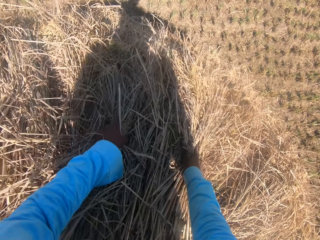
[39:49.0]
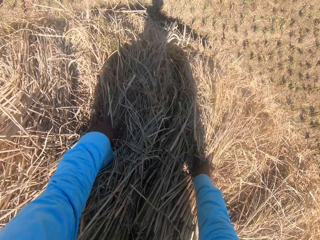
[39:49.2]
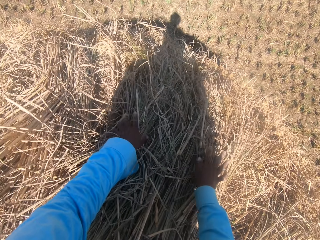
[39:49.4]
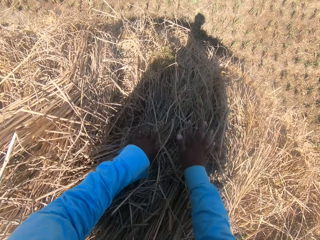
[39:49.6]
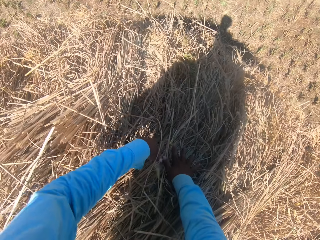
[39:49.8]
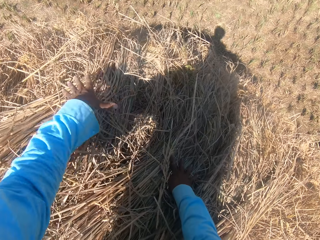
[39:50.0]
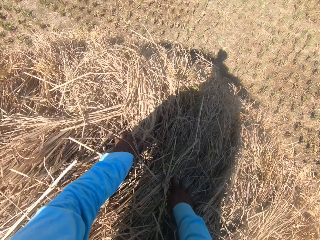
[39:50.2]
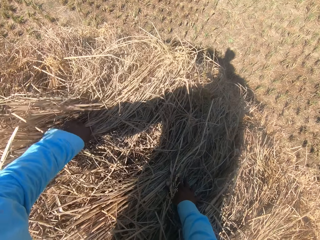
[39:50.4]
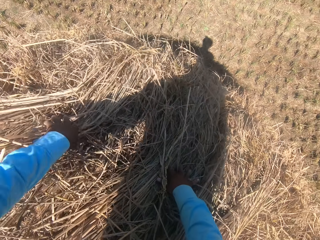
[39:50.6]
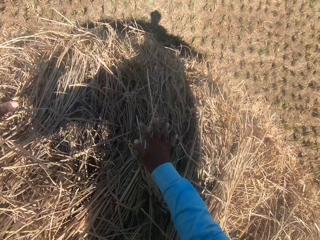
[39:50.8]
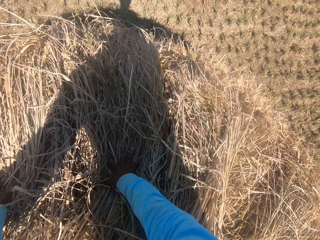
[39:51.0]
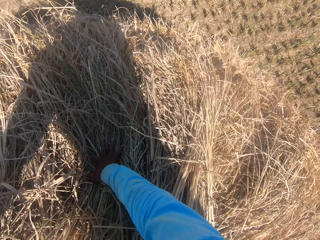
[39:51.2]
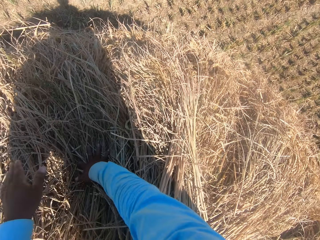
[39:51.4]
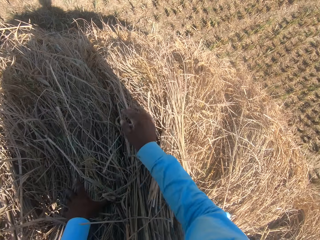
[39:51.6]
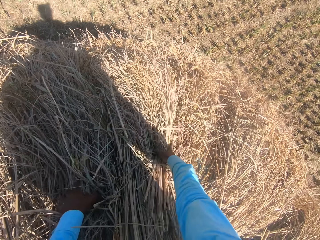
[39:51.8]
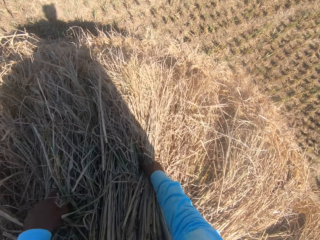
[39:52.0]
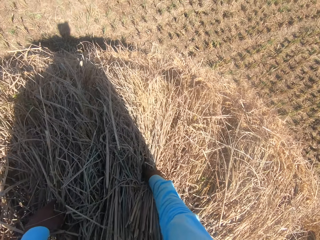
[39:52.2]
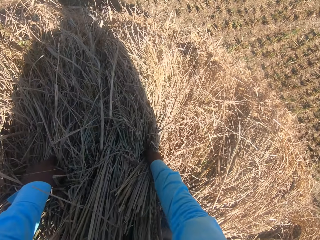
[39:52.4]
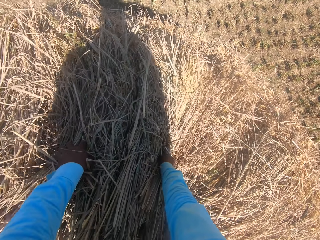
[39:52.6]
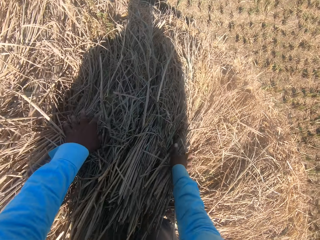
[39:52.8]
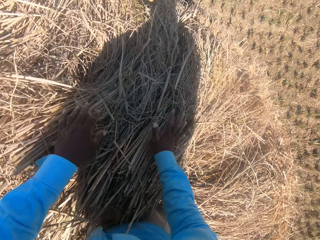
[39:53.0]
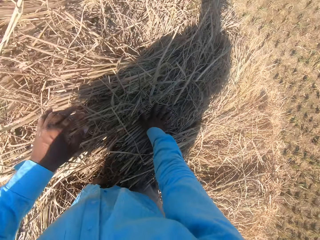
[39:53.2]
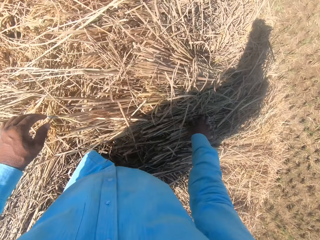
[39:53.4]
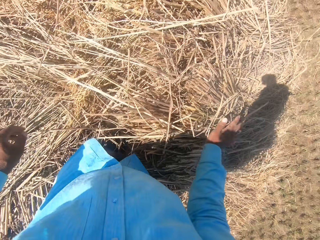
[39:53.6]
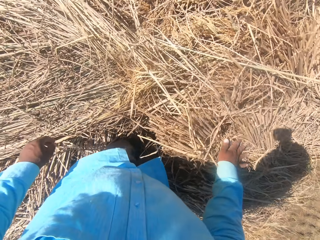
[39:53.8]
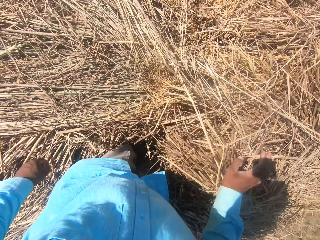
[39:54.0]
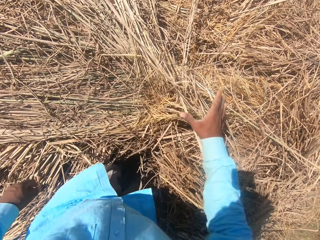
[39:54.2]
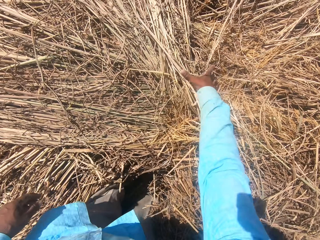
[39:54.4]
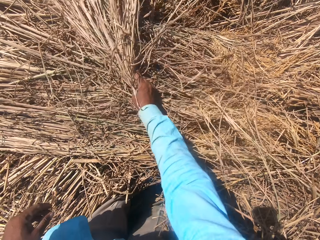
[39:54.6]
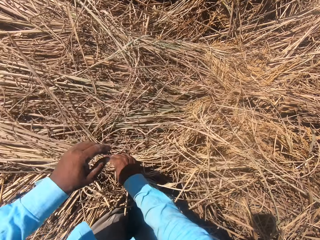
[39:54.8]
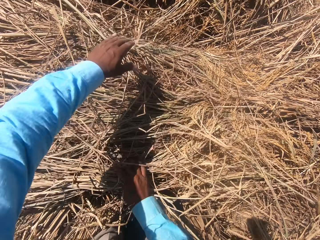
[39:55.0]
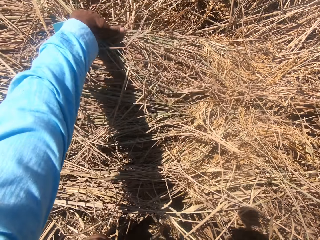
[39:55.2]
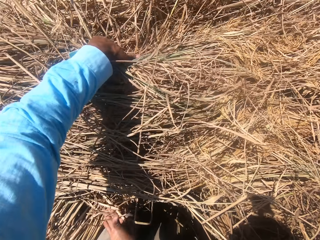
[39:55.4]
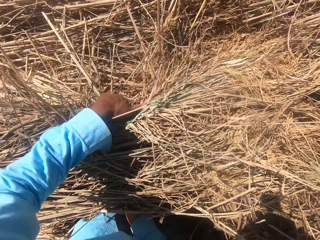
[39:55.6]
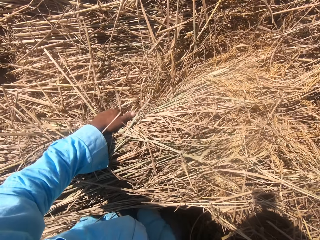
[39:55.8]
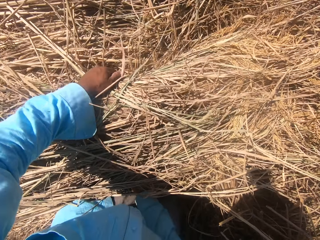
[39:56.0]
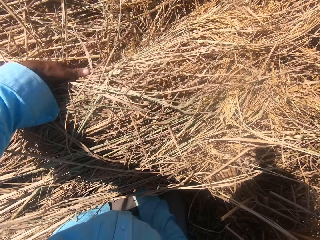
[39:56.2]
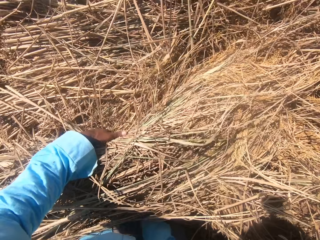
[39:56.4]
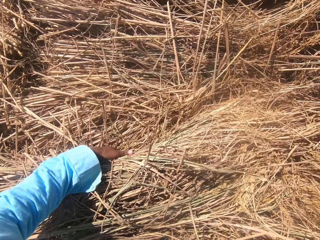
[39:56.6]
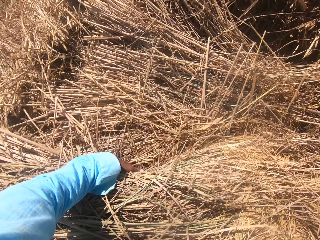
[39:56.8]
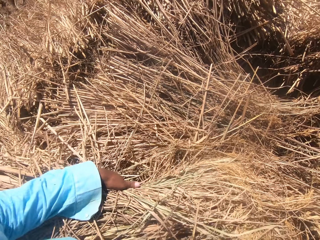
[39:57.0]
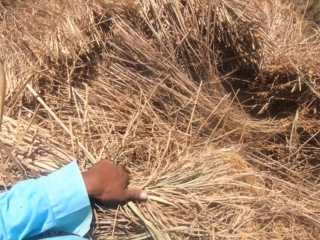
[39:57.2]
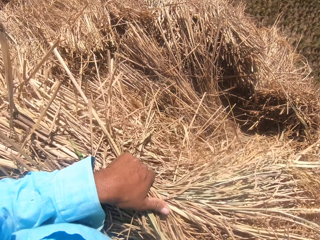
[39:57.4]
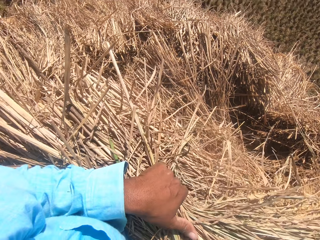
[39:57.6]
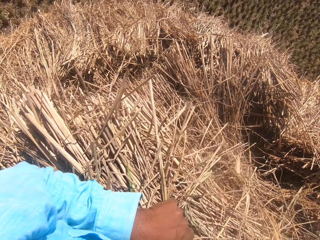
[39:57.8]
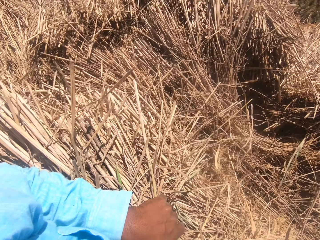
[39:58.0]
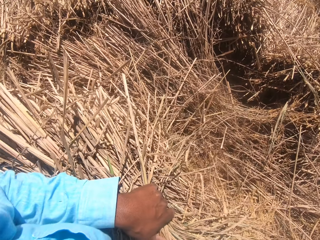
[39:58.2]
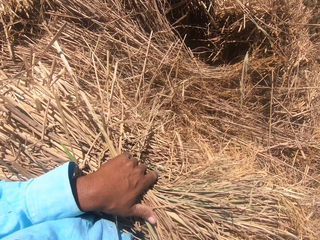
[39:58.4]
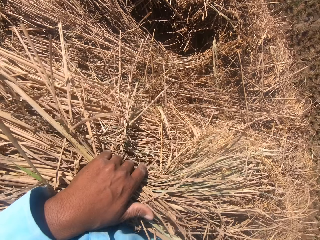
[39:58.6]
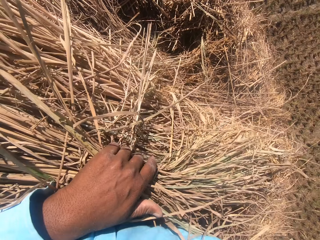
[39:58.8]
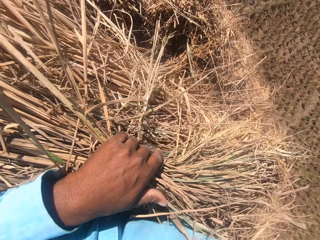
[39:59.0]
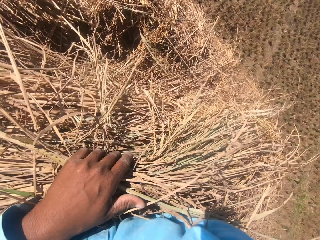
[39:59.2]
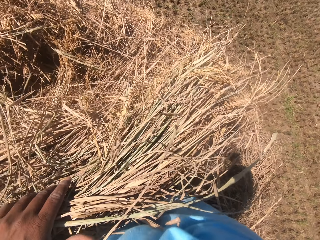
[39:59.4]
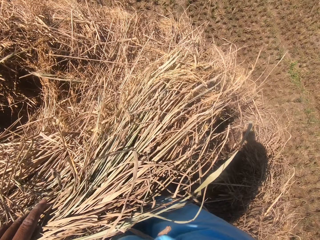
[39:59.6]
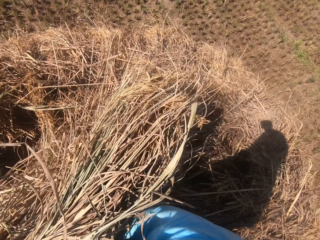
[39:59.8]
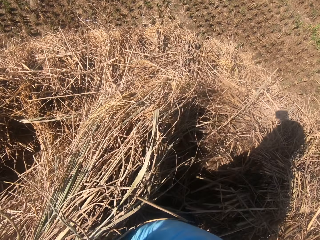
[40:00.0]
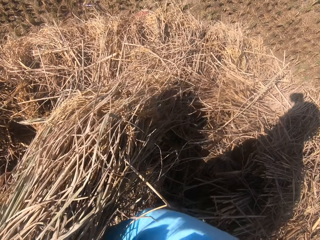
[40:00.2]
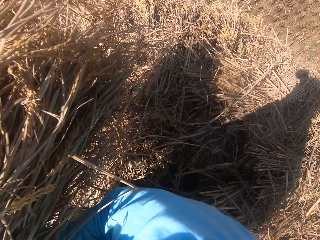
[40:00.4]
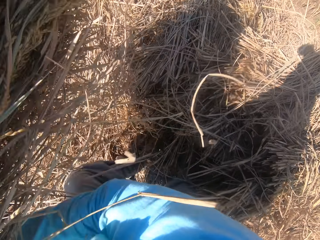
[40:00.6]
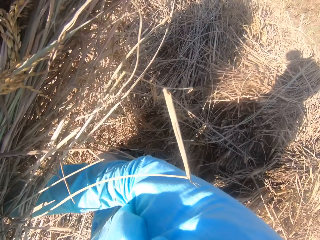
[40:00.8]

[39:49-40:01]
The camera wearer arranges the hay. They move the hay.

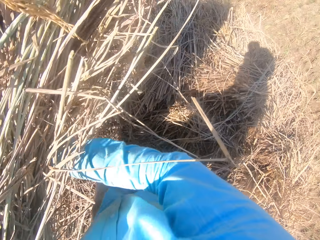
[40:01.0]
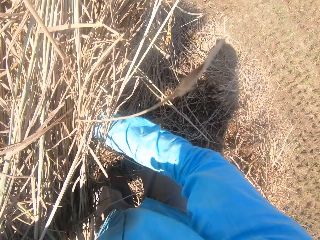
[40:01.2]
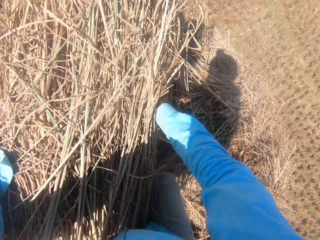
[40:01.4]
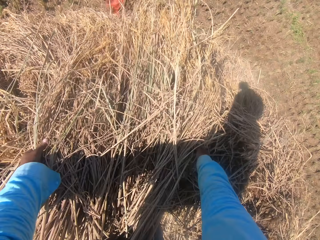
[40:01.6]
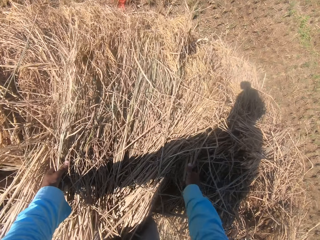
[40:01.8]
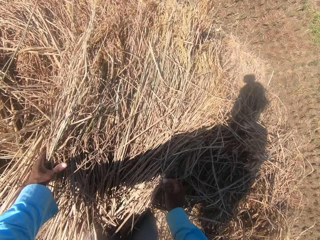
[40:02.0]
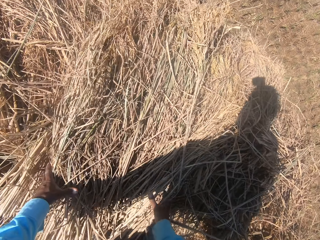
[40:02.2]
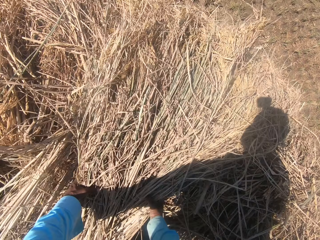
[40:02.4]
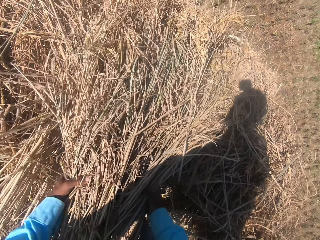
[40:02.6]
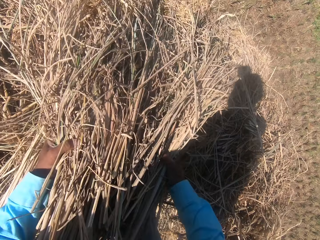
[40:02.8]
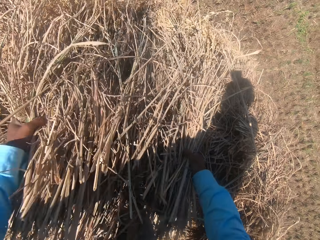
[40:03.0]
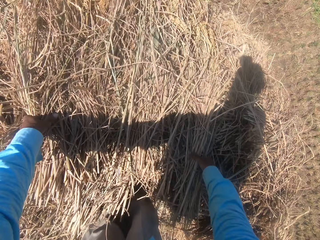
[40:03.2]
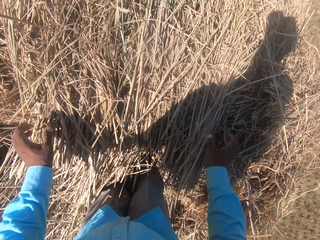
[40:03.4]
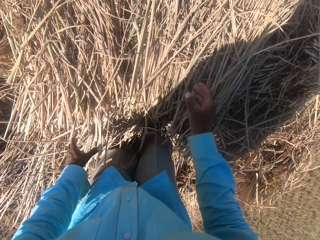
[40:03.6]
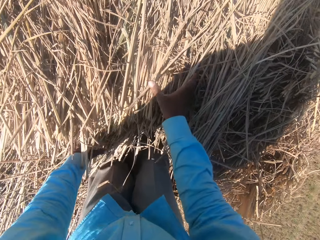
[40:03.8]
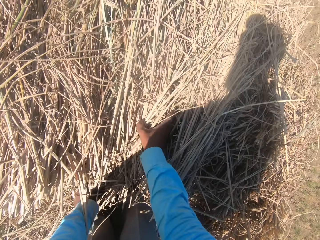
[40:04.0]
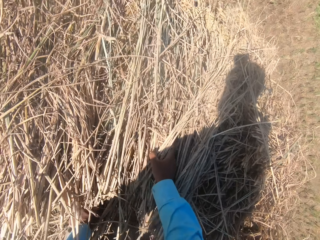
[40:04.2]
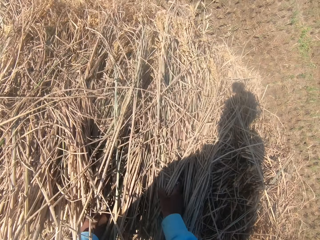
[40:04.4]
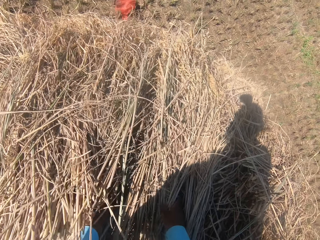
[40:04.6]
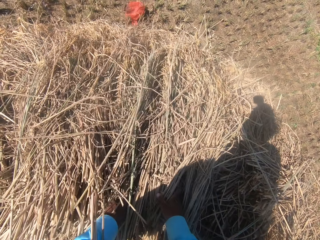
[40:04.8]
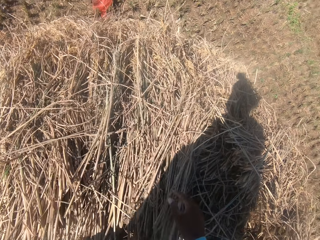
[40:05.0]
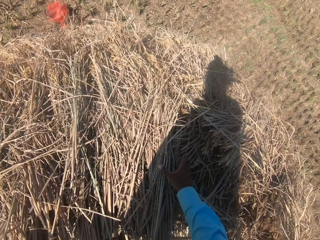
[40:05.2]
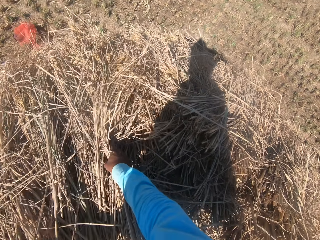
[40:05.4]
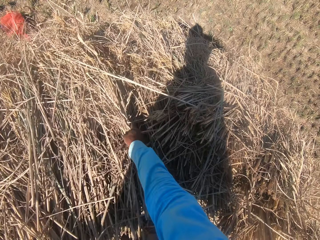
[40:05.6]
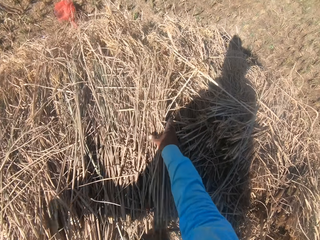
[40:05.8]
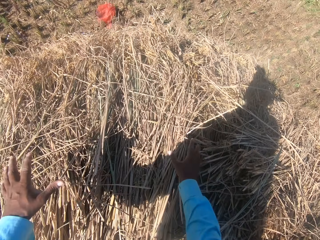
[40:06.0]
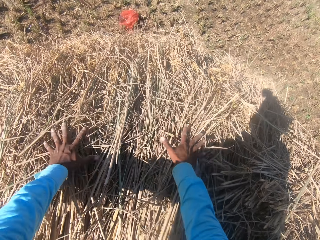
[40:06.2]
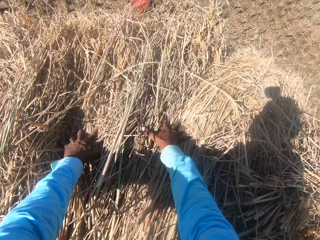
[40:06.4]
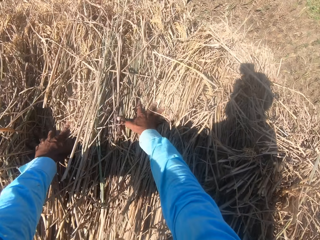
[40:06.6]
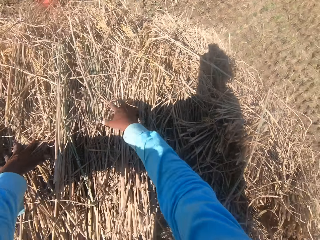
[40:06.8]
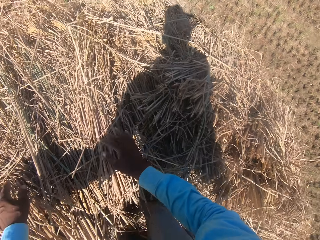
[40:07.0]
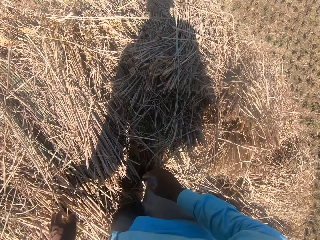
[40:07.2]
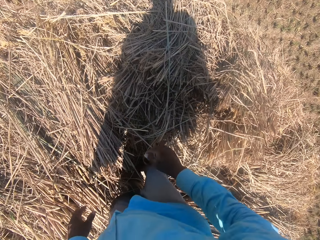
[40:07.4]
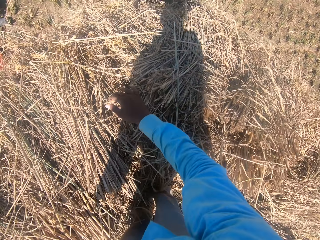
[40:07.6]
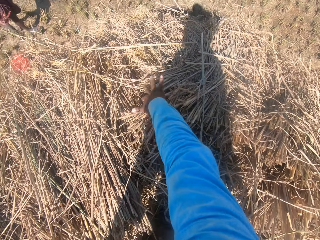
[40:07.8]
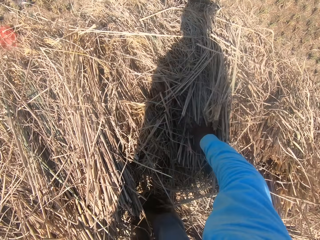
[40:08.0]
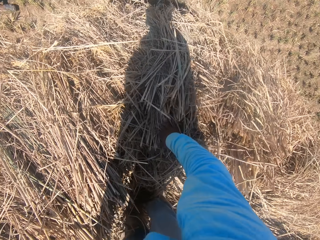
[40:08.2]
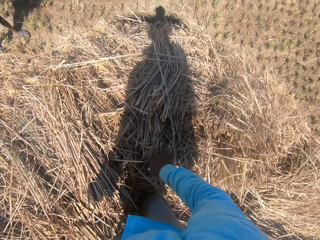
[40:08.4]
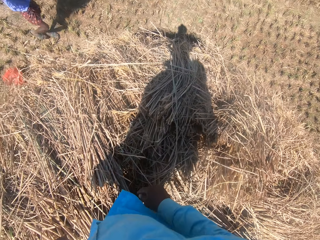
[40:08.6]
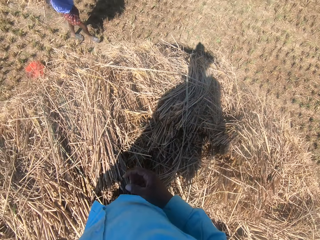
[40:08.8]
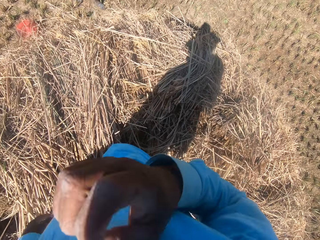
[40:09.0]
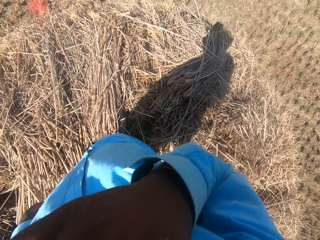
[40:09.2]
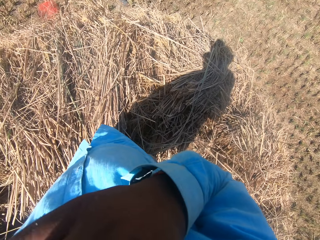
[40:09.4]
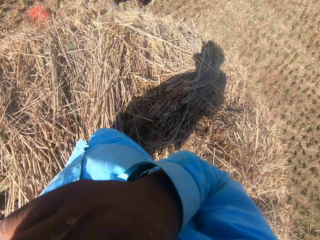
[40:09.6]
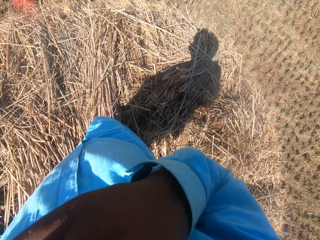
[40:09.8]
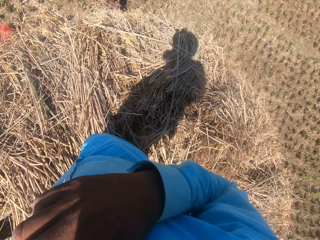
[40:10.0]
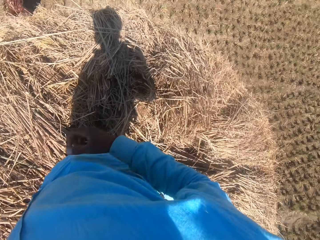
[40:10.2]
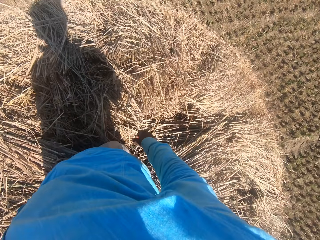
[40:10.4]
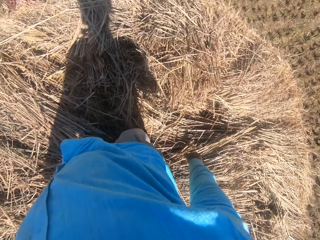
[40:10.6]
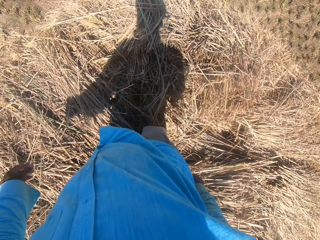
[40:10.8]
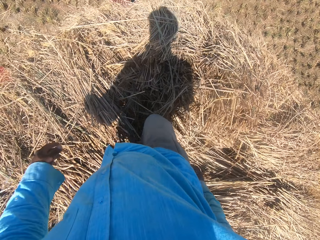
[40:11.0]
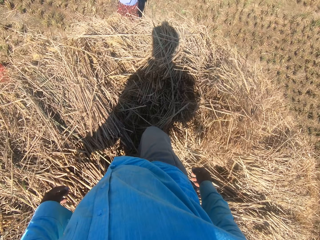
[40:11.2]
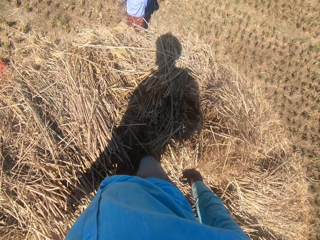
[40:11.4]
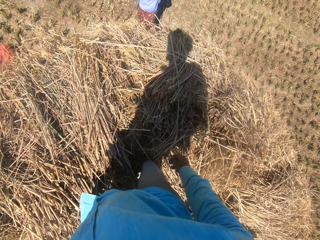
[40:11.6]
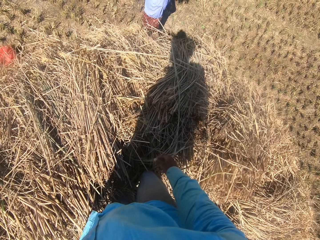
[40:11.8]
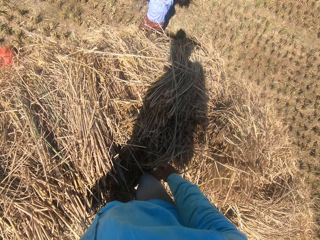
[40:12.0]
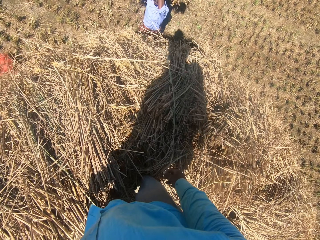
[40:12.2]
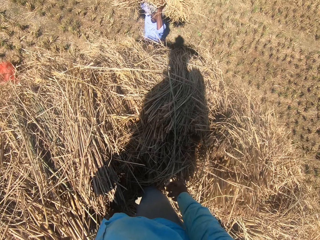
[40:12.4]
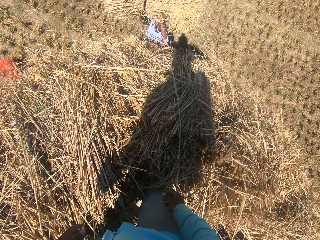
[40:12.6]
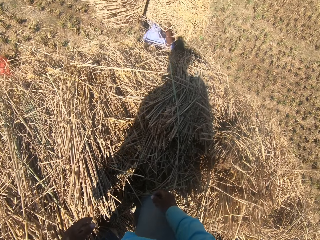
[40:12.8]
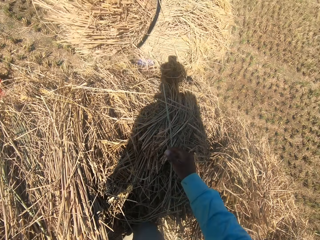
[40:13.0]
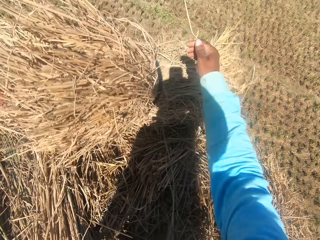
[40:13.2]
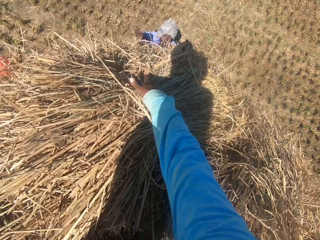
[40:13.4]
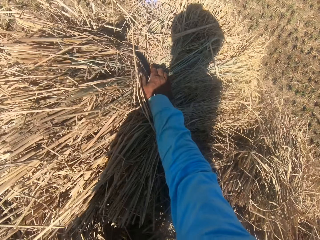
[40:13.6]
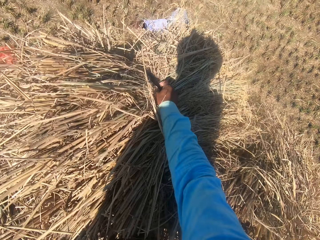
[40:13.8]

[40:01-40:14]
The camera wearer arranges the hay. He holds something. He touches his face with his right hand. A man throws the hay.
